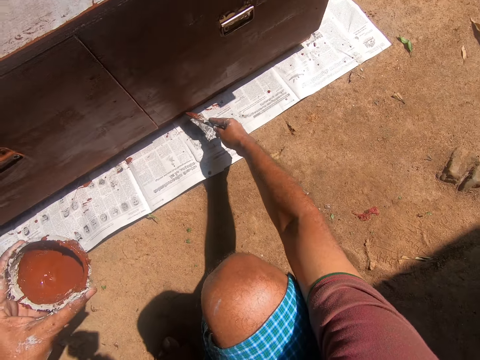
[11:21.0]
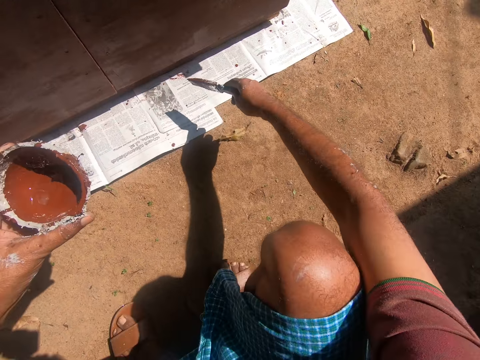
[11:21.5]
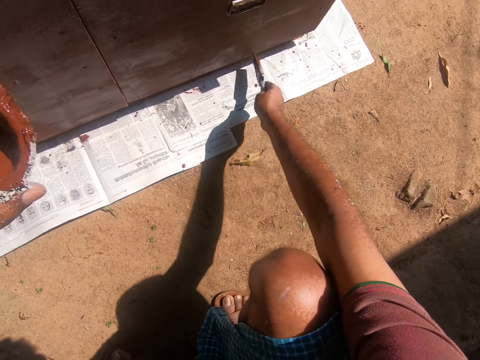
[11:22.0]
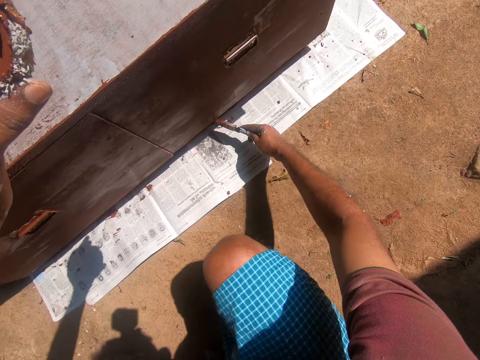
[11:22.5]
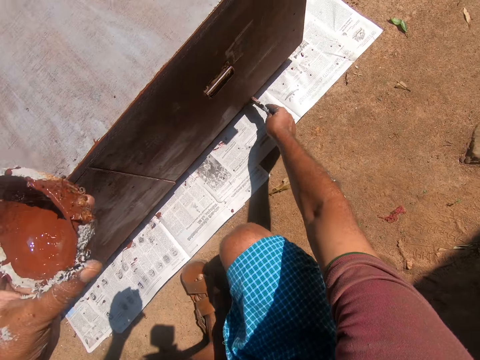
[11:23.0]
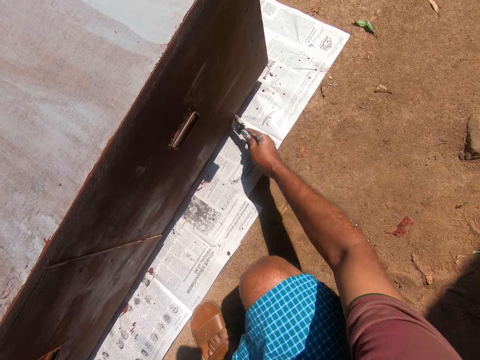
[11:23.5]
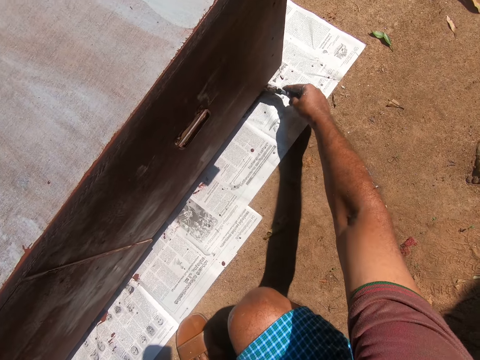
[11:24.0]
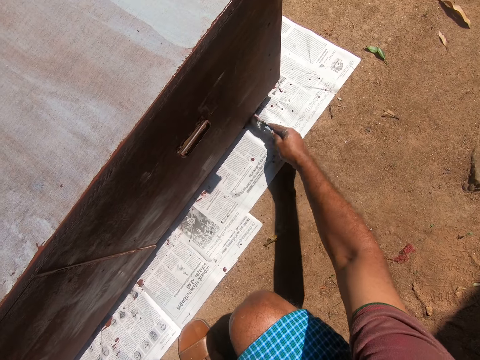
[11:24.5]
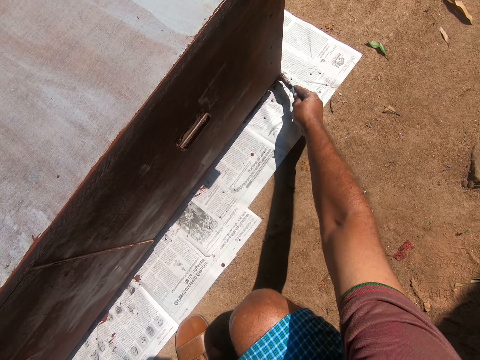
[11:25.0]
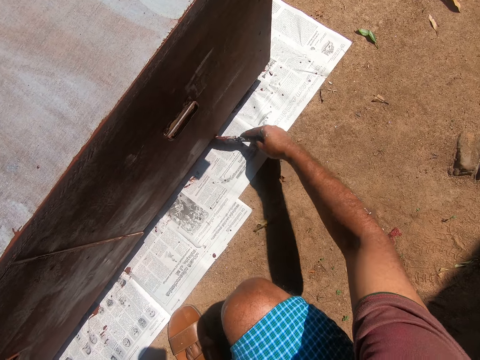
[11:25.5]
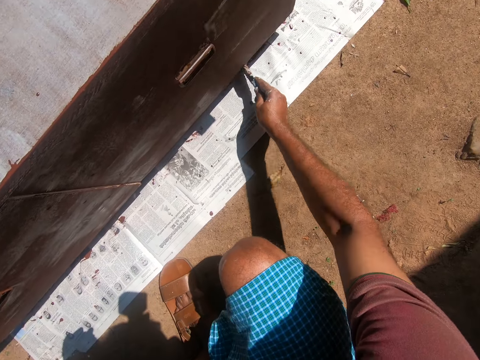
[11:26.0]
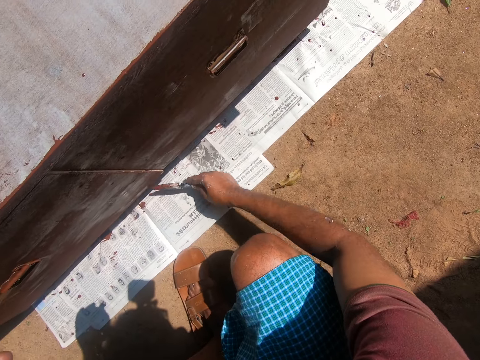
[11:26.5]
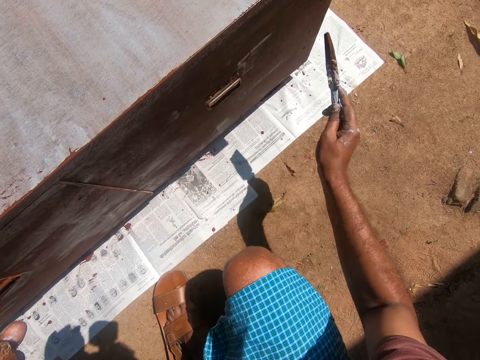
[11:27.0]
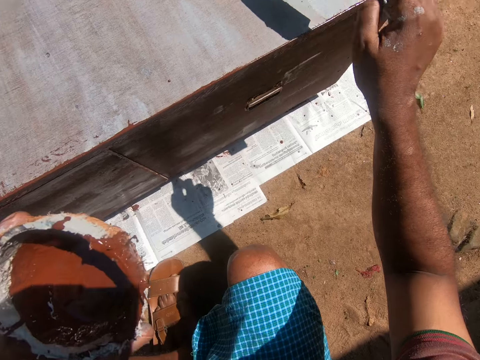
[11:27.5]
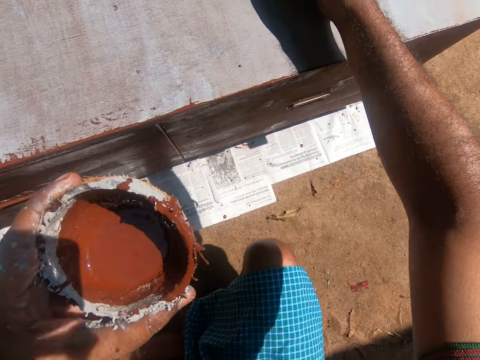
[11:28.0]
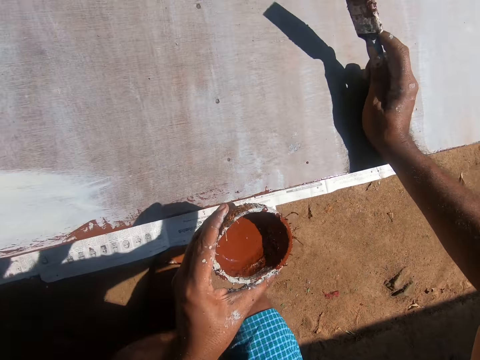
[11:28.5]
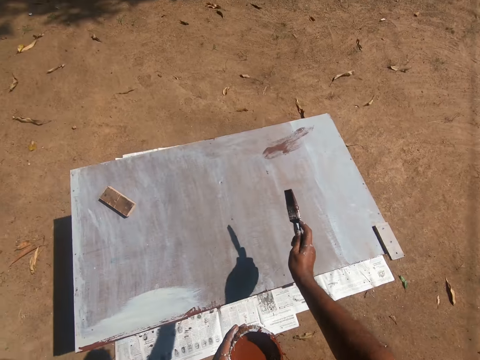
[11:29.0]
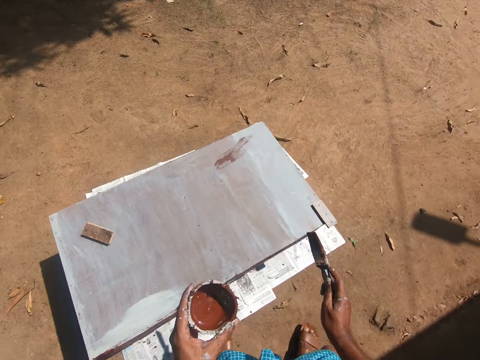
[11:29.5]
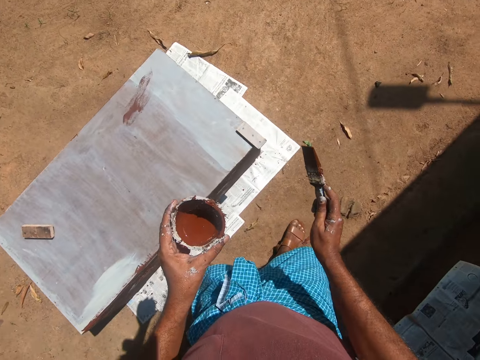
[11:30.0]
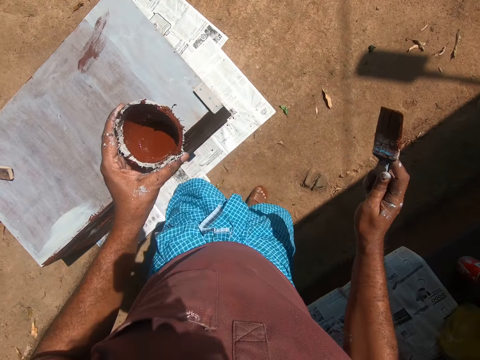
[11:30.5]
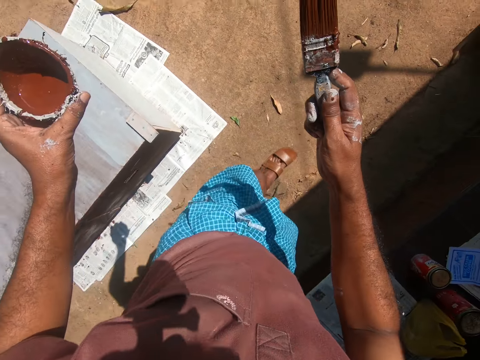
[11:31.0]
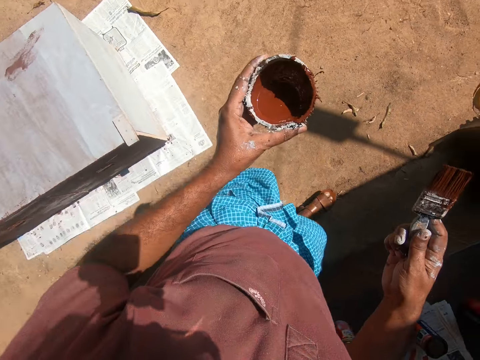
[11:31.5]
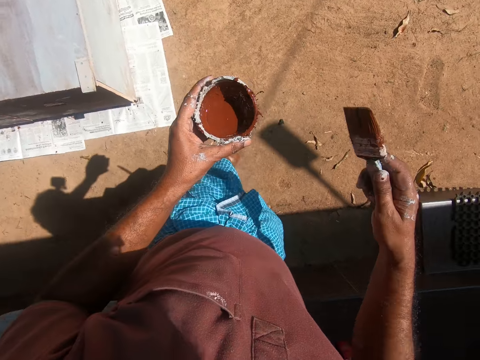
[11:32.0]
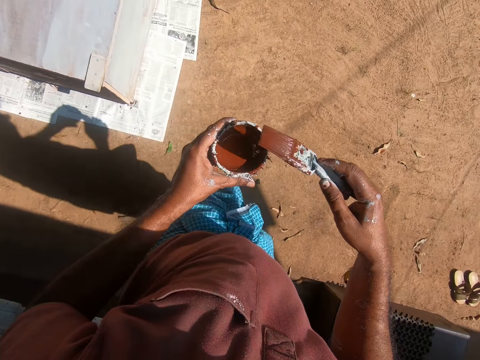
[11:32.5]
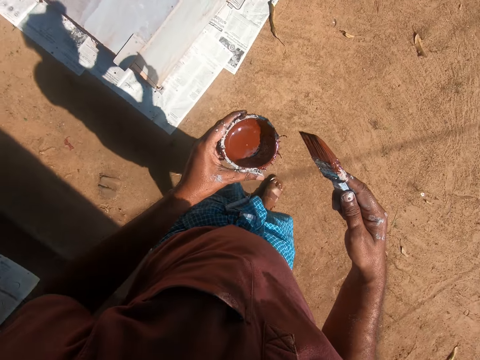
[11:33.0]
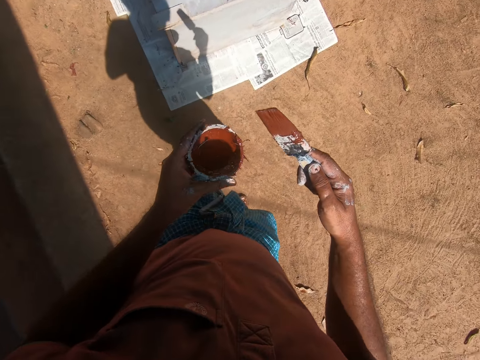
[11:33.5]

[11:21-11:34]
The camera wearer places his hand on a box. He stands up. He walks around the compound.

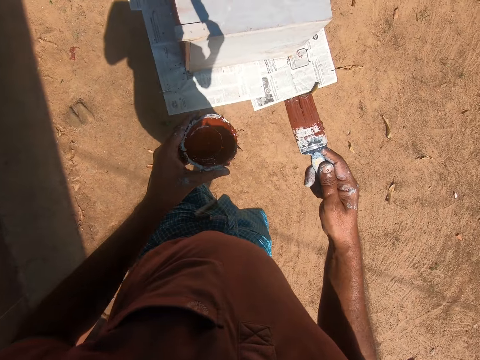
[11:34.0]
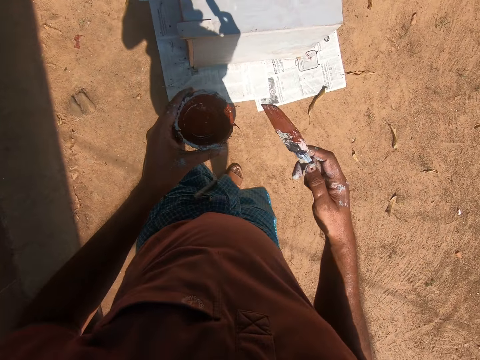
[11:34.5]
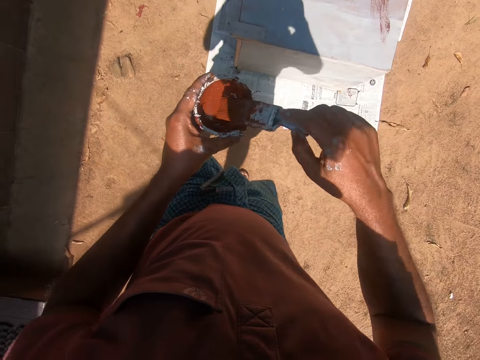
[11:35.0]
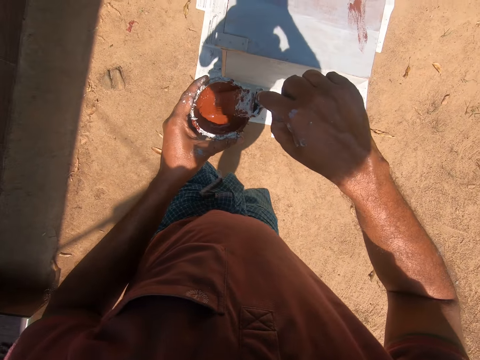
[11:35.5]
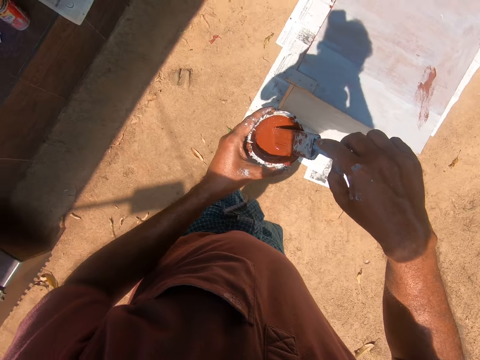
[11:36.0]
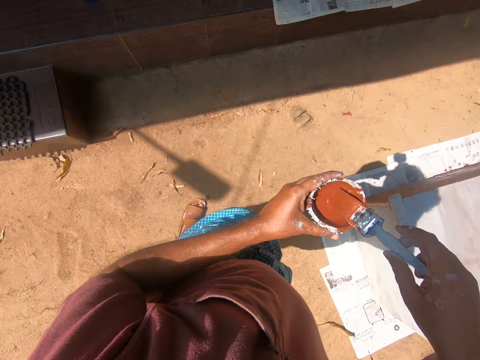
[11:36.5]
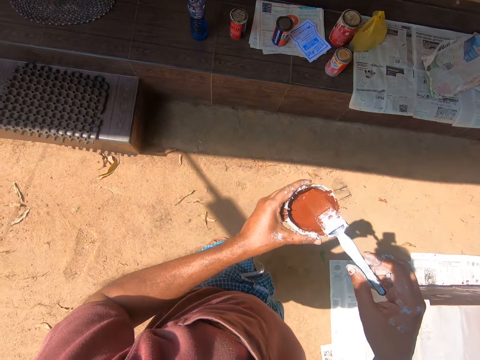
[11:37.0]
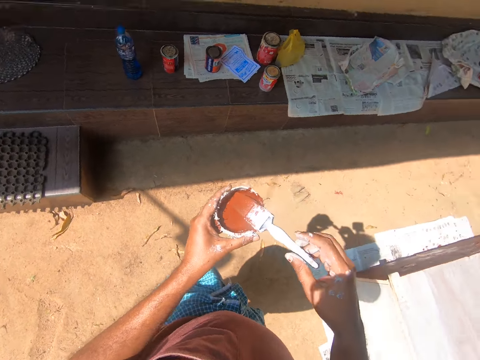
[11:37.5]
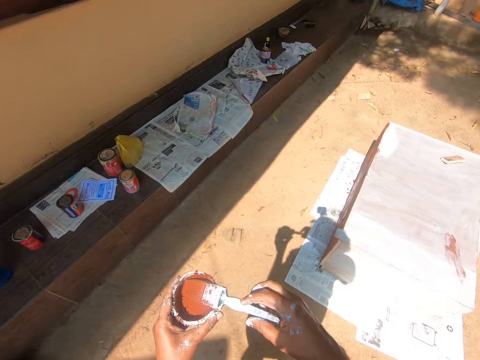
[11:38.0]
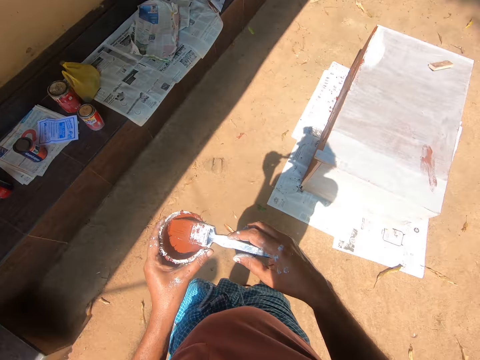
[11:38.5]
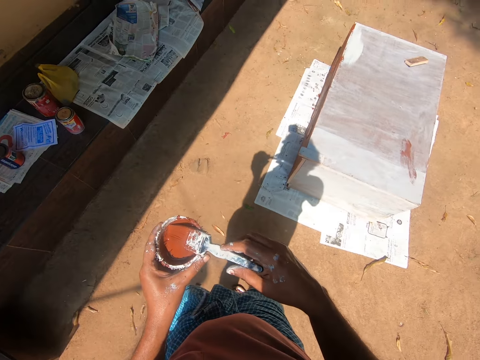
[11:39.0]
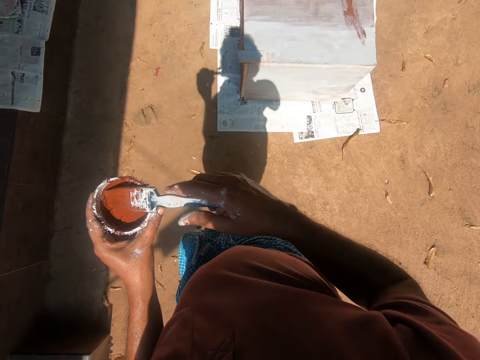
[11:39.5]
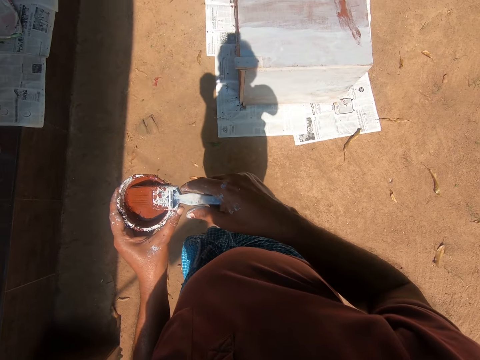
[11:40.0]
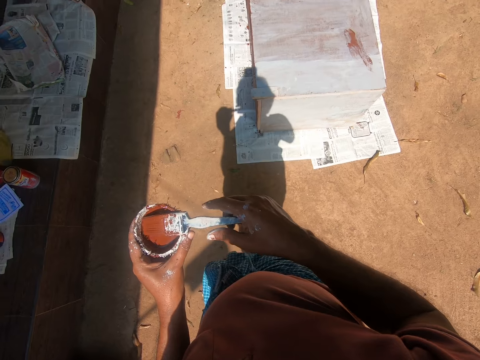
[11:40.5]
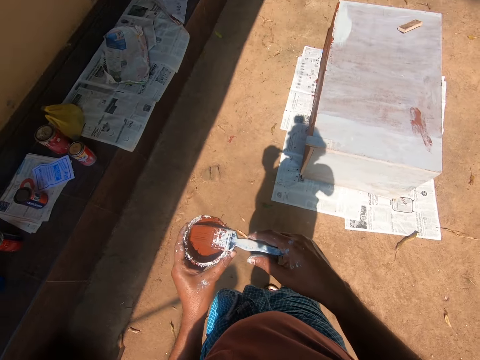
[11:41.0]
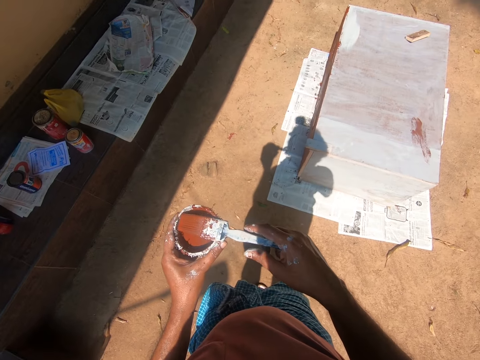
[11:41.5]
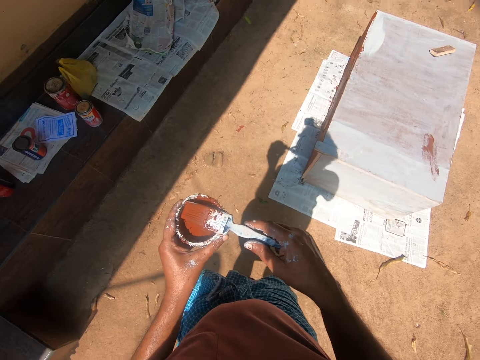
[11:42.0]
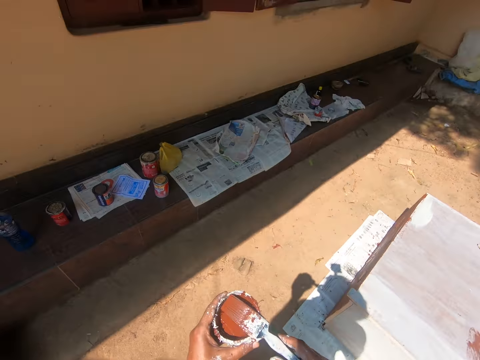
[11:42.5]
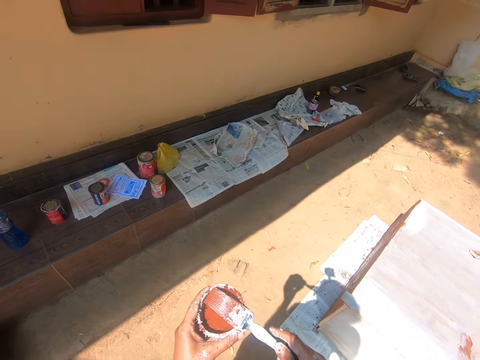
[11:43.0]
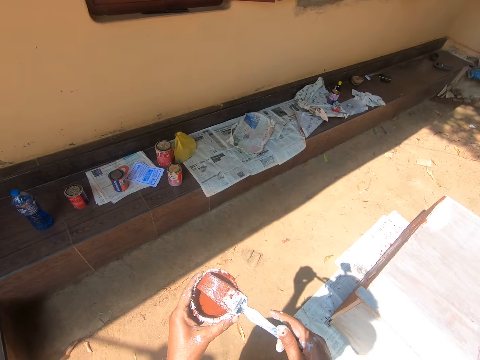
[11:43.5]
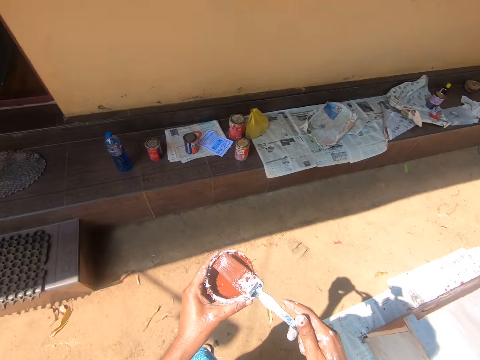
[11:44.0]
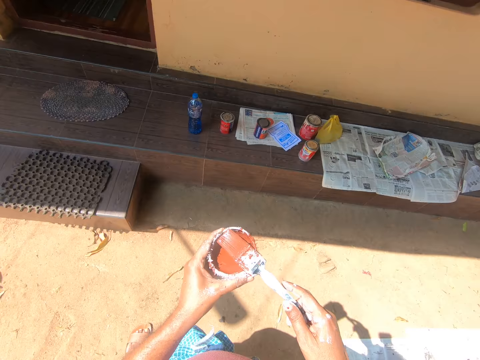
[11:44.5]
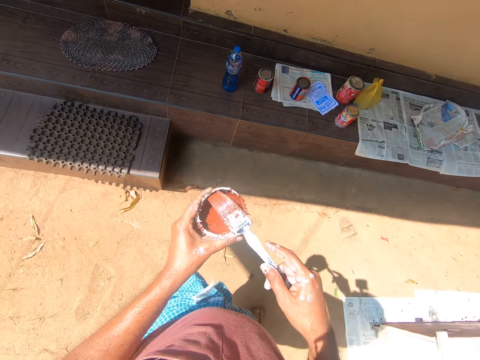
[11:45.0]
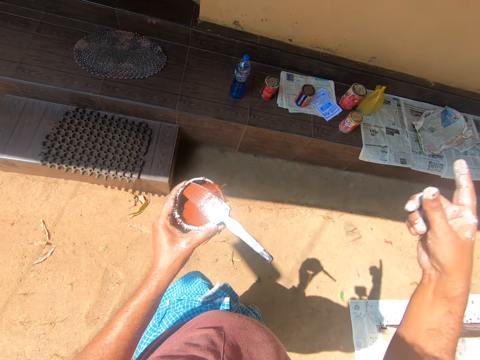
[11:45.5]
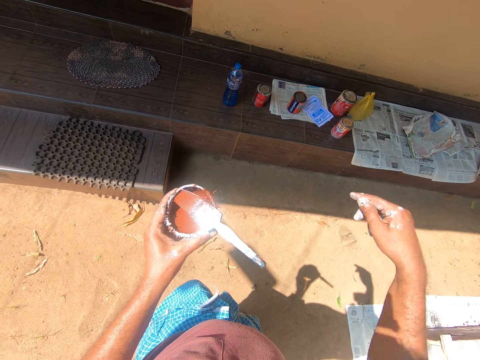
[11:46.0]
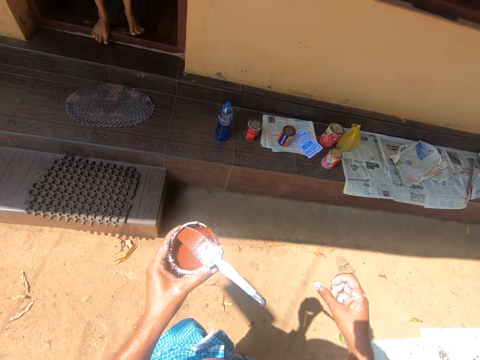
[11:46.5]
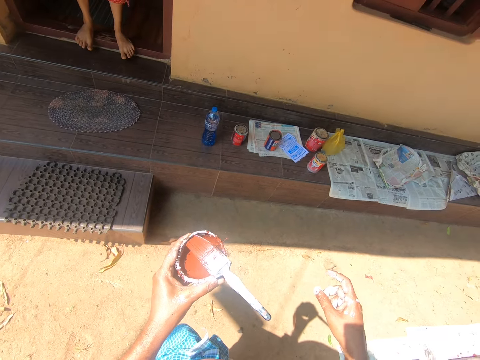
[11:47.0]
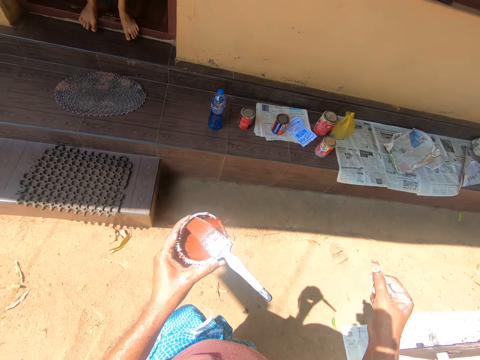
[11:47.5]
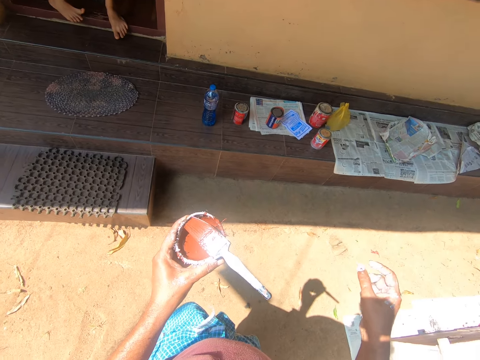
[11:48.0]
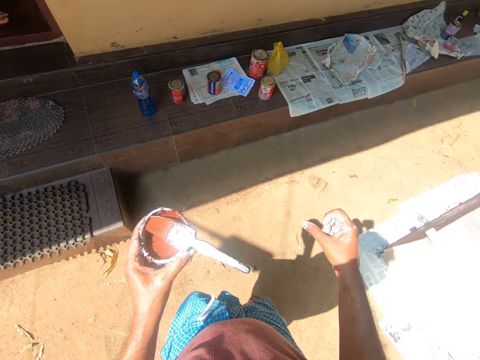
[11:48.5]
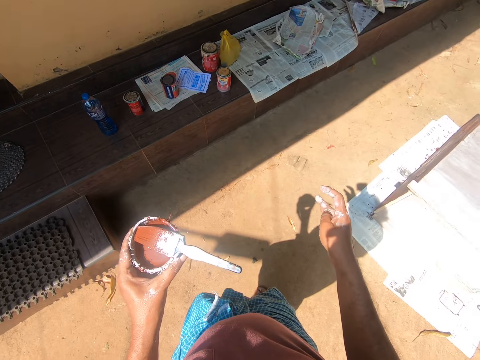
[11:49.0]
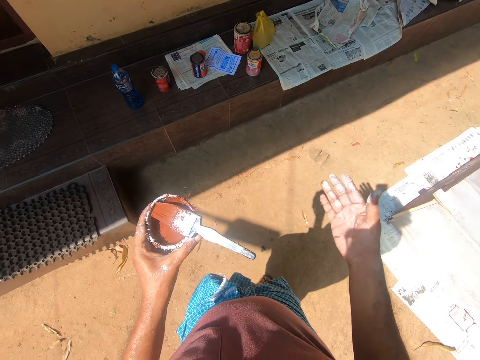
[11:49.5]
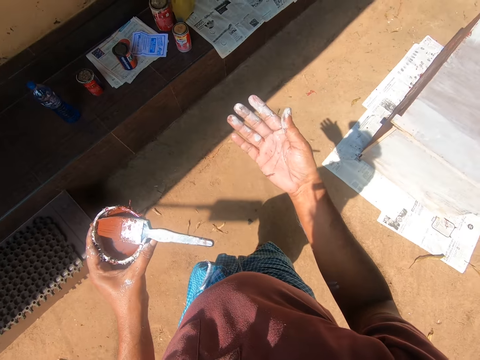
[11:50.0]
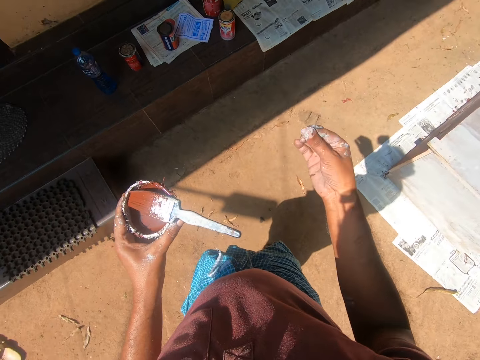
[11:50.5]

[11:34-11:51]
The camera wearer dips the paint brush into the container of paint. He moves his head. He interacts with the woman. He touches the brush. He raises his hand. The woman stands at the doorstep. The woman walks into the room. The camera wearer moves his fingers.
